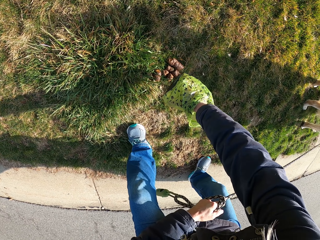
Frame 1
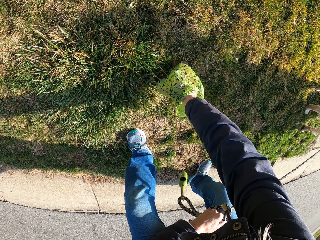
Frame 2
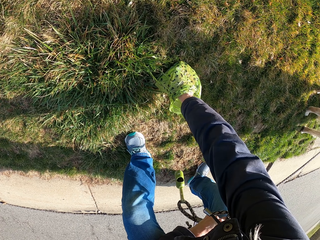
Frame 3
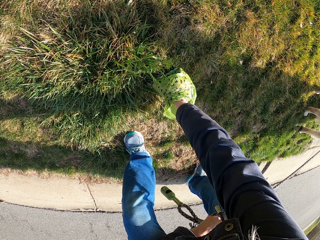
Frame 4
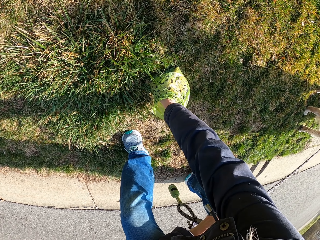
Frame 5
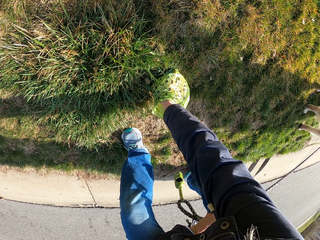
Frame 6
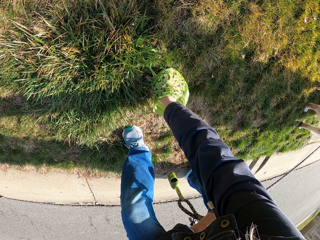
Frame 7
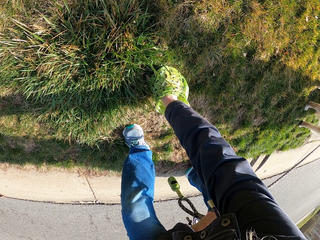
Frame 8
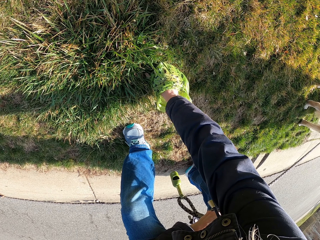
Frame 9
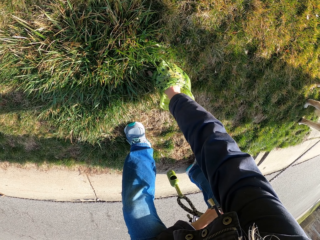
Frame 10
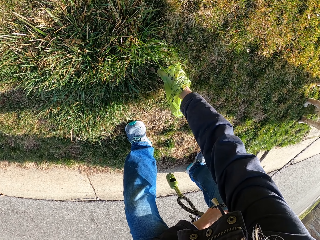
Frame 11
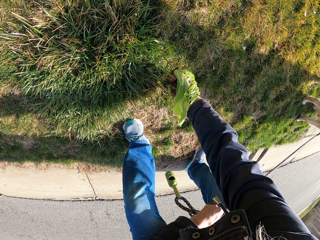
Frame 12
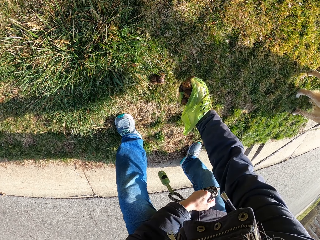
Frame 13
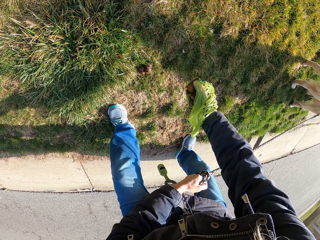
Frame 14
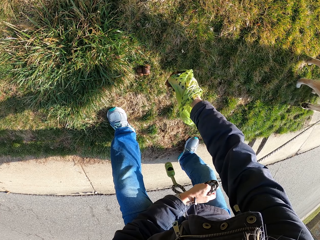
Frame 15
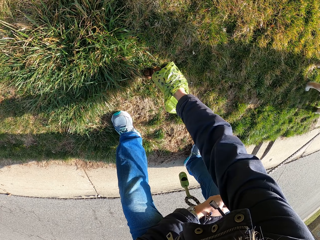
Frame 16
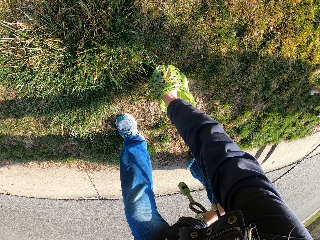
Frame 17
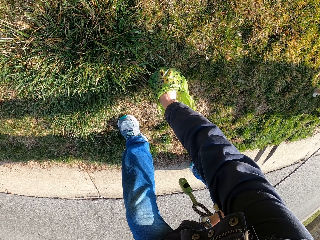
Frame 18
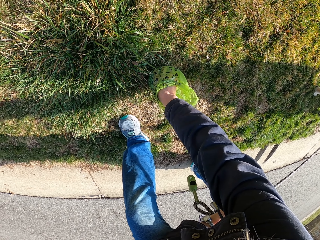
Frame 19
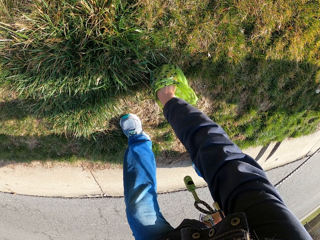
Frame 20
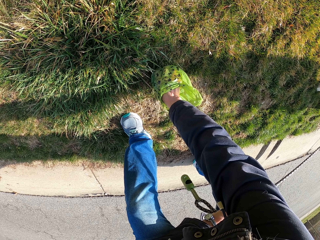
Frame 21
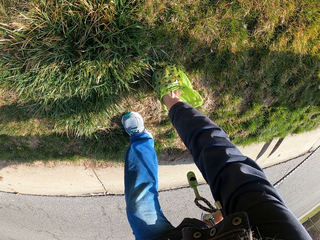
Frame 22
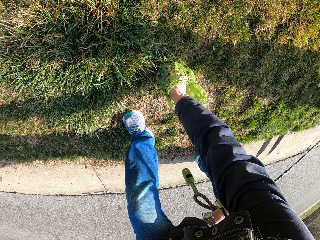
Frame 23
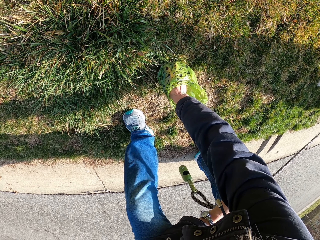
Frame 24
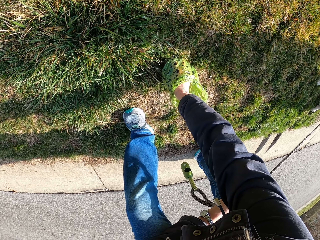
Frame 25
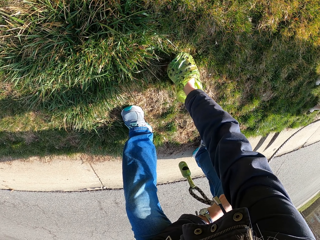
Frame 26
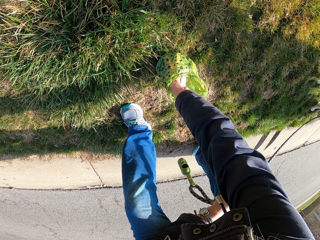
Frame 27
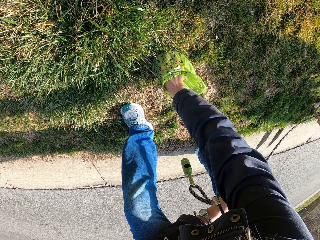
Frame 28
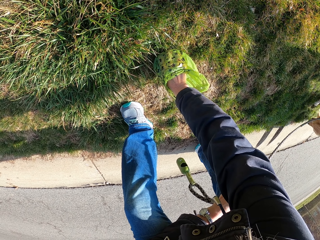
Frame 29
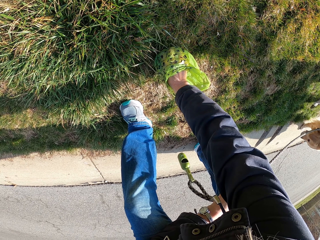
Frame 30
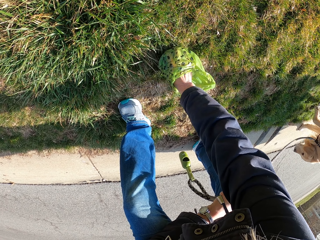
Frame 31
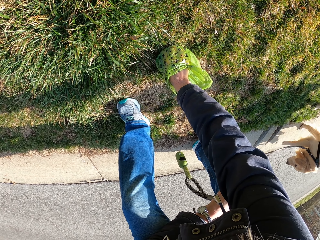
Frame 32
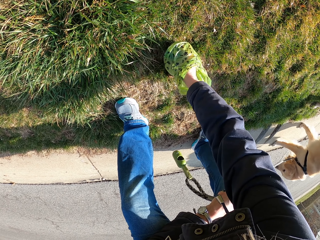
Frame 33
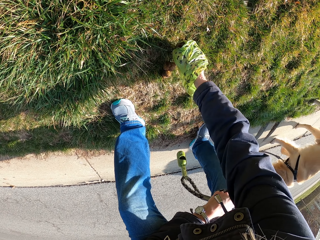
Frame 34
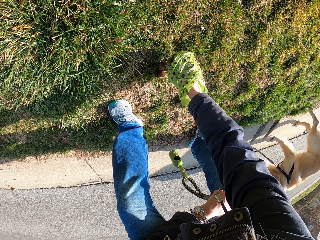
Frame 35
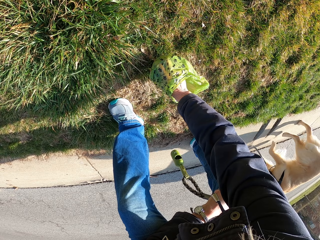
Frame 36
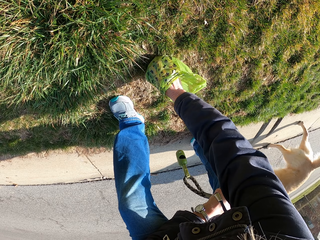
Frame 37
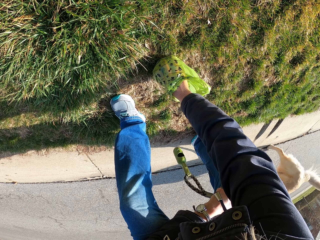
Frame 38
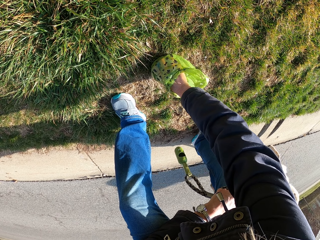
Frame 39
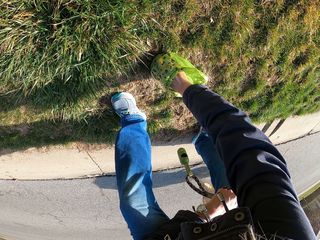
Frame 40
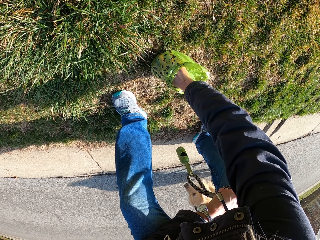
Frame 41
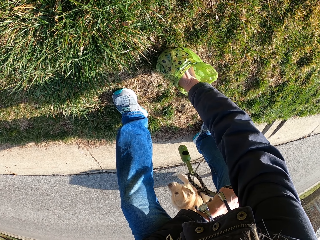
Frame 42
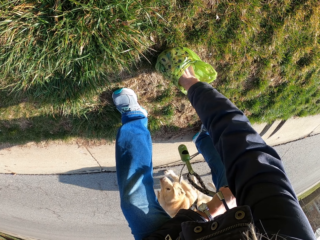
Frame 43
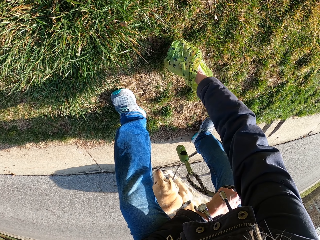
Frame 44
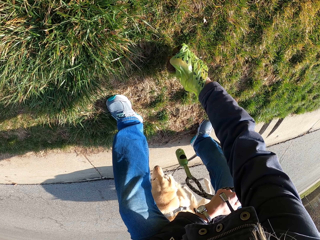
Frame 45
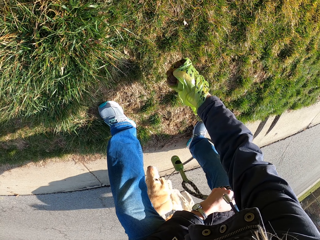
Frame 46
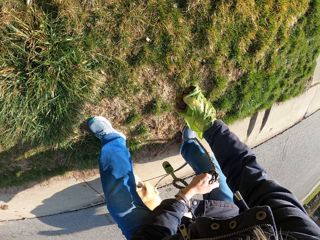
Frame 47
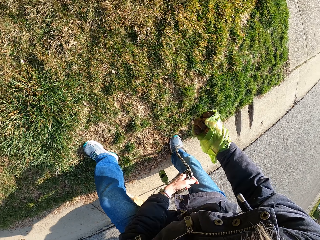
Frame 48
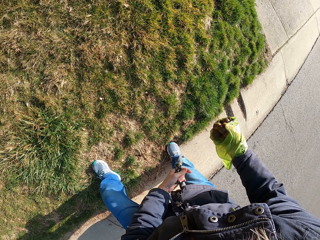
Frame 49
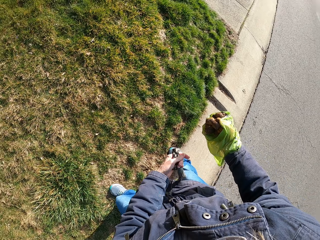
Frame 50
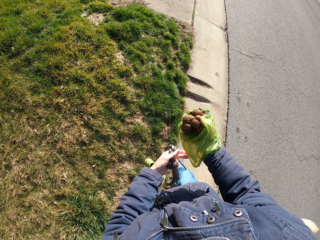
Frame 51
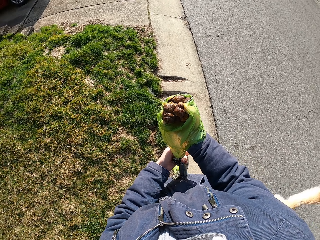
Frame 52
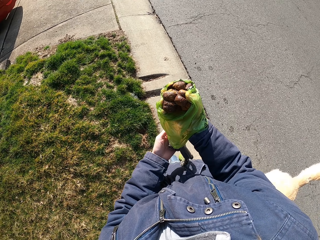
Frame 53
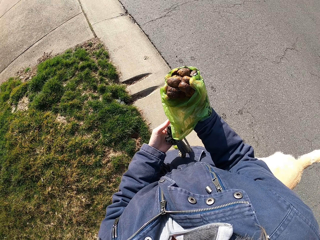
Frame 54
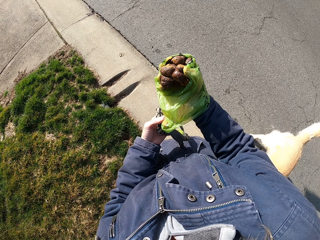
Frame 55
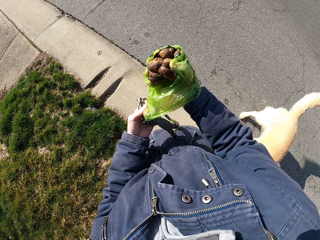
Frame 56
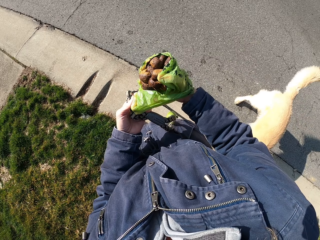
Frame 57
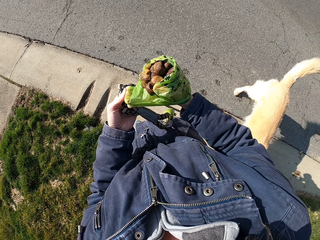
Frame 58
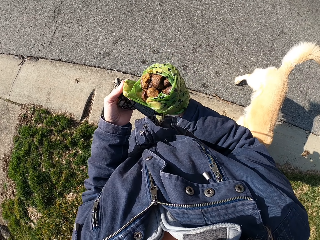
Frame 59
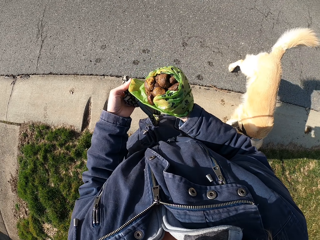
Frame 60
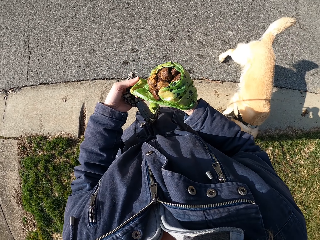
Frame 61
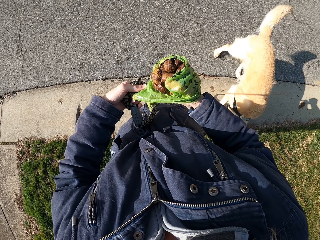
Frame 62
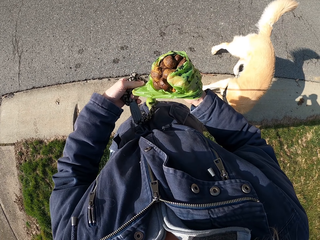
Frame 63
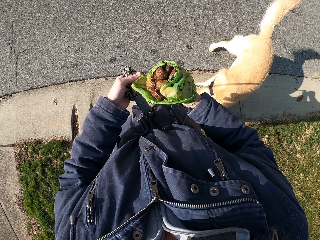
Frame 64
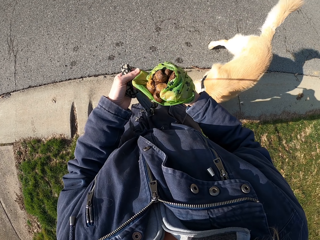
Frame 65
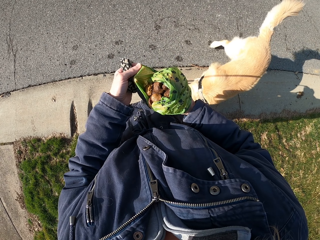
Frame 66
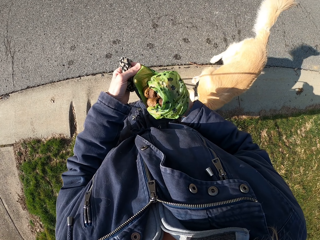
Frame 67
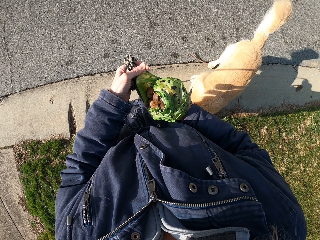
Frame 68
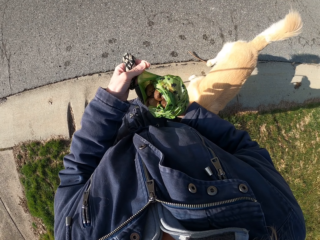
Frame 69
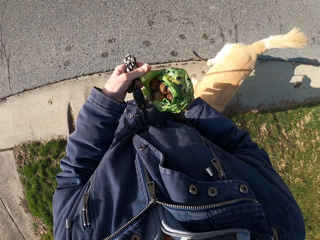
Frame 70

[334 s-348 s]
The camera wearer picks the dog's poop with the right hand. They put the dog's poop in the paper bag. They move the polythene bag with the left hand.

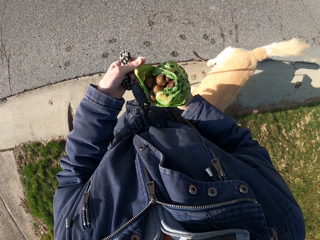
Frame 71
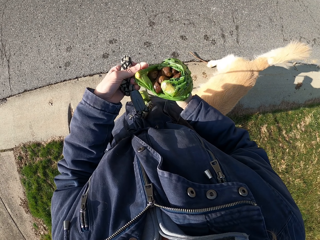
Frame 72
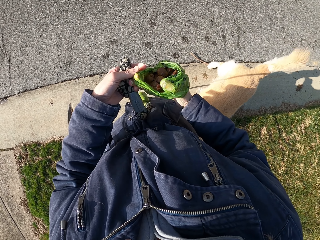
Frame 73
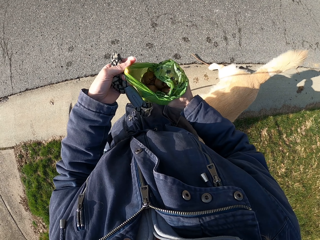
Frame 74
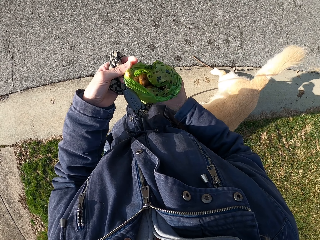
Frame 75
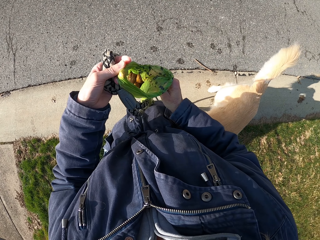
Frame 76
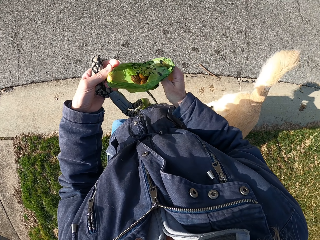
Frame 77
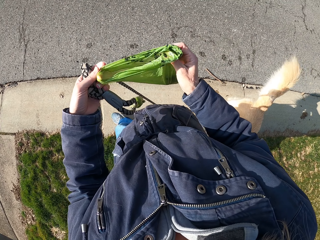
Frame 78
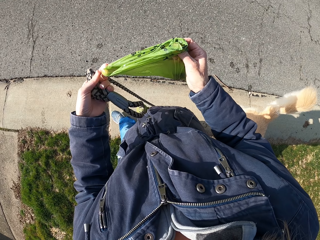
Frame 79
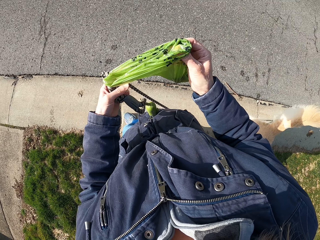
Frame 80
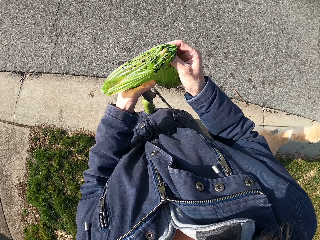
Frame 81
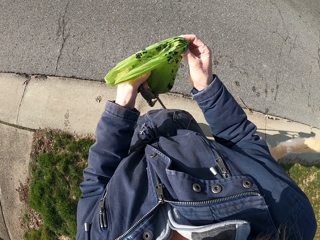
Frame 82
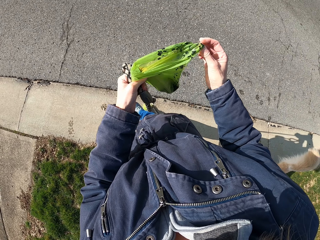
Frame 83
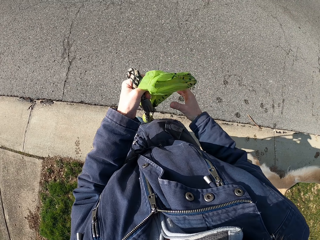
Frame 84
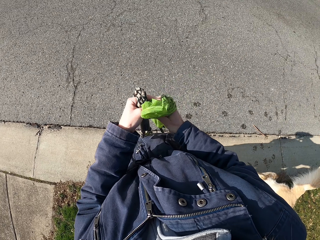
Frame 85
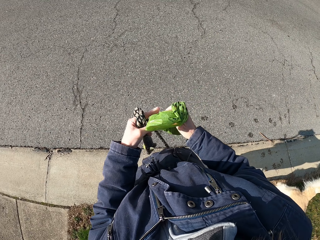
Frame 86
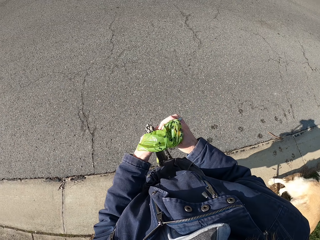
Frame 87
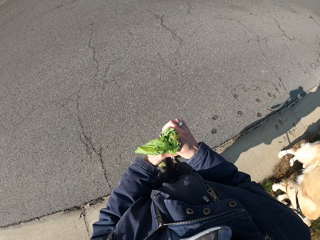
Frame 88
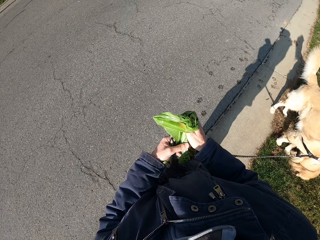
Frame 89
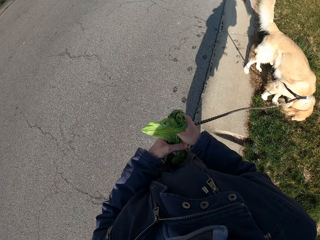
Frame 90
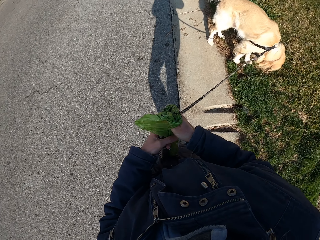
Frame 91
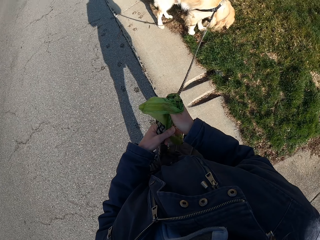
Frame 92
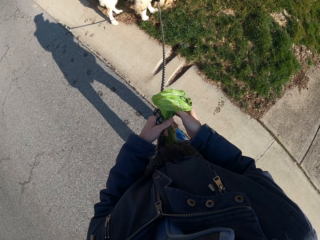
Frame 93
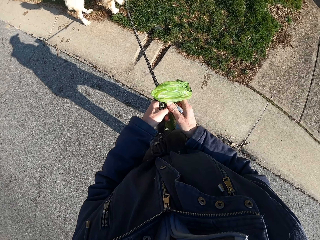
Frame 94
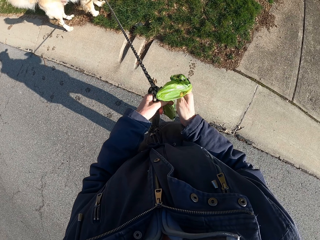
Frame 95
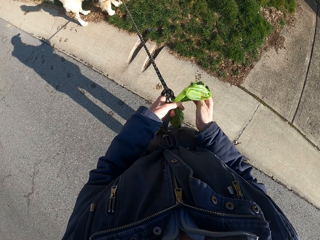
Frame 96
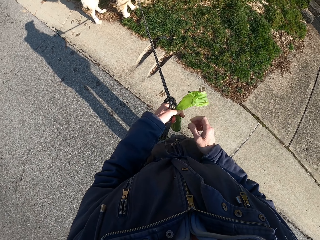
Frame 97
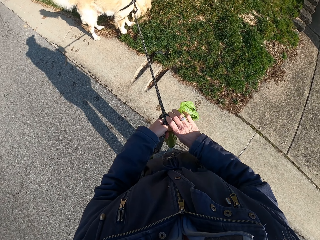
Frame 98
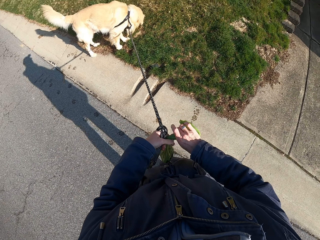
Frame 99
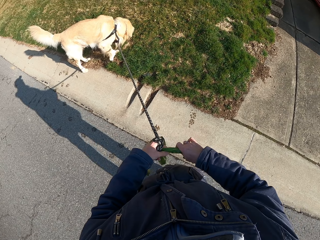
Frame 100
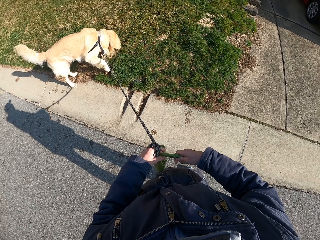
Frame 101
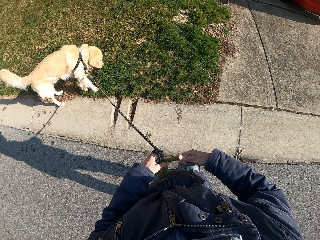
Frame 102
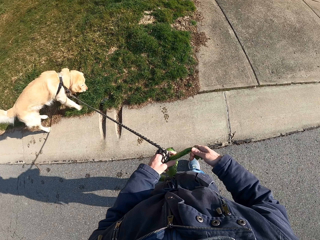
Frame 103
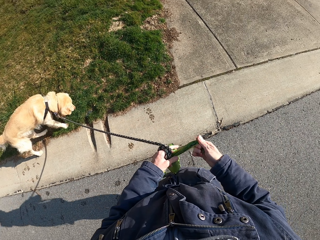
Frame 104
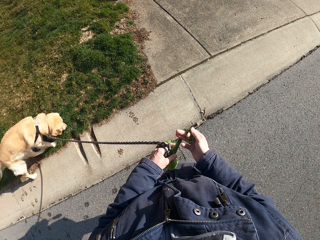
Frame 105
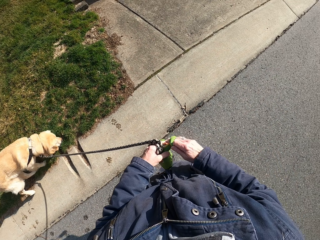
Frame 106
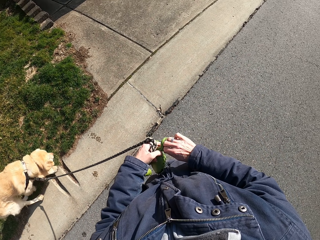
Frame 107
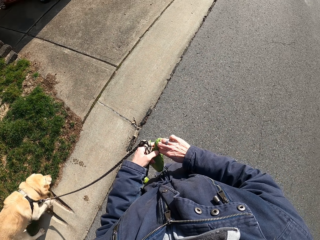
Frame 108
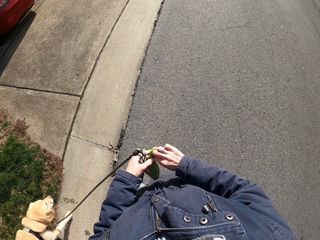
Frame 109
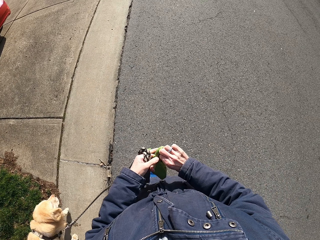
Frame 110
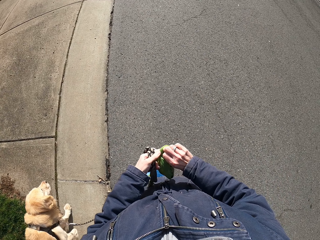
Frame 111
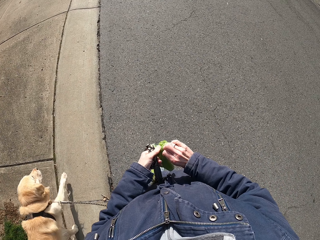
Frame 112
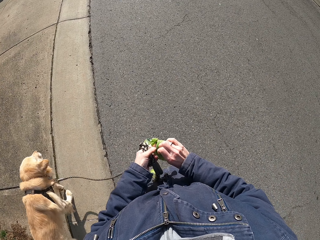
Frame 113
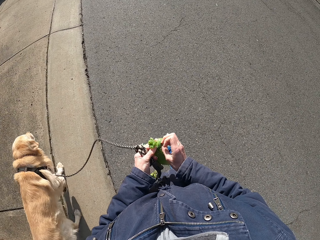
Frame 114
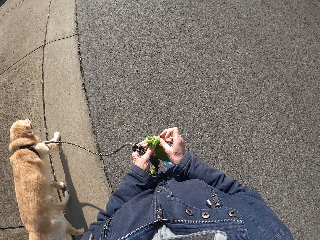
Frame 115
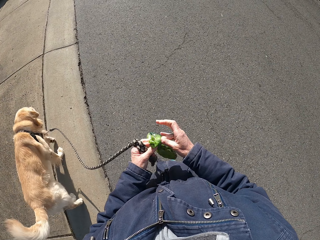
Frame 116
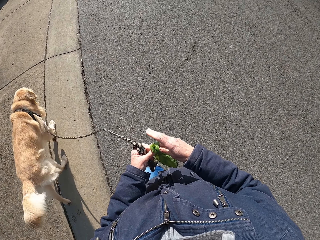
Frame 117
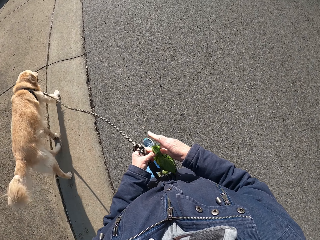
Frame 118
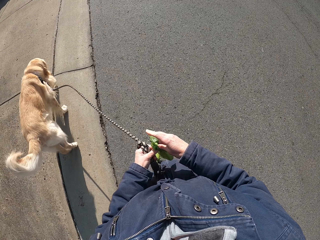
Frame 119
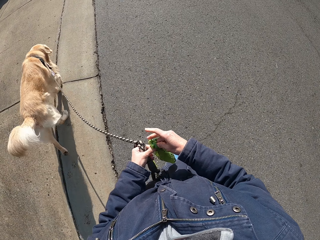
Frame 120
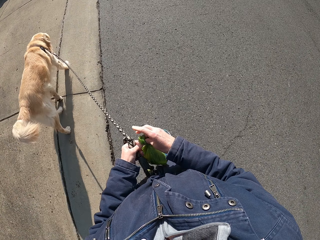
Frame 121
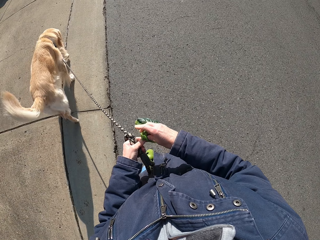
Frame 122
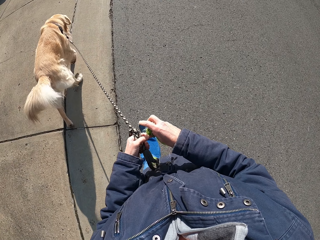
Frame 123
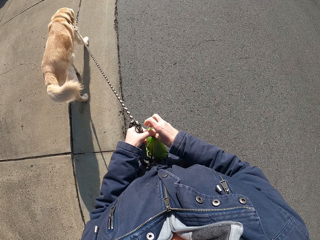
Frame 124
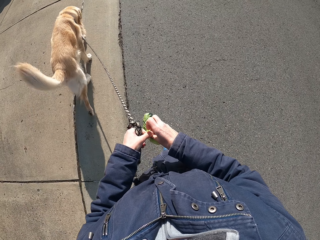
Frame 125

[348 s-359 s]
The camera wearer closes the polythene bag with both hands. They hold the dog's rope and walk on the road. They look at the dog. They stop. They hold the dog's rope and walk. They tighten the paper bag with the dog's poop.
